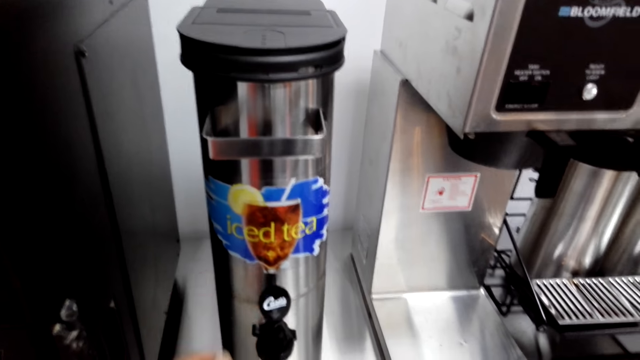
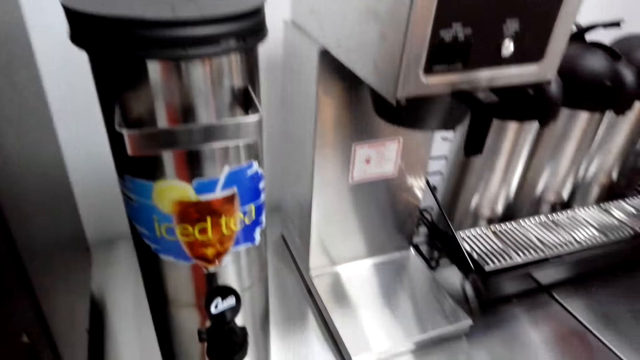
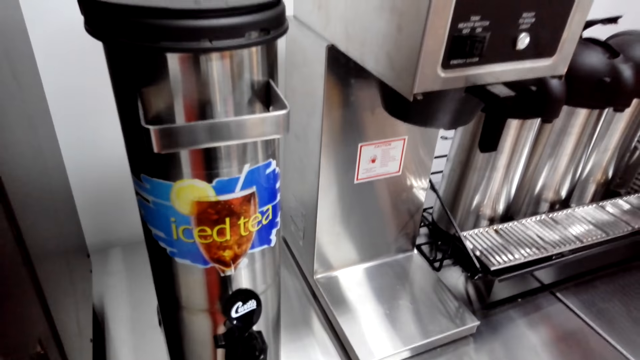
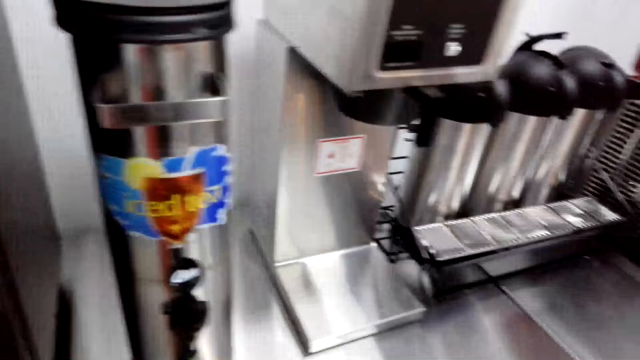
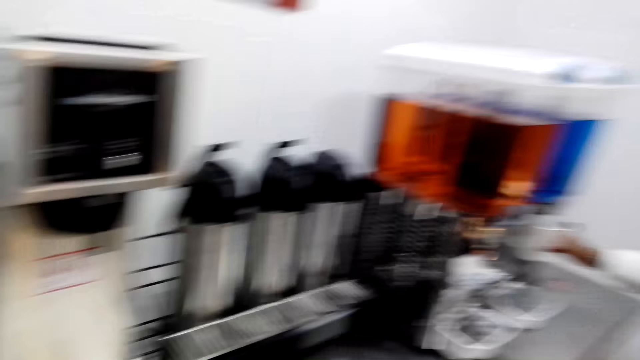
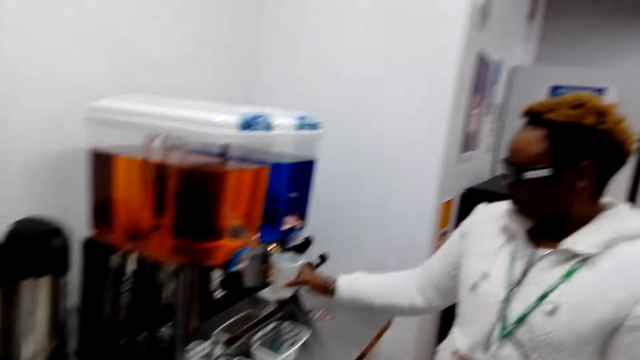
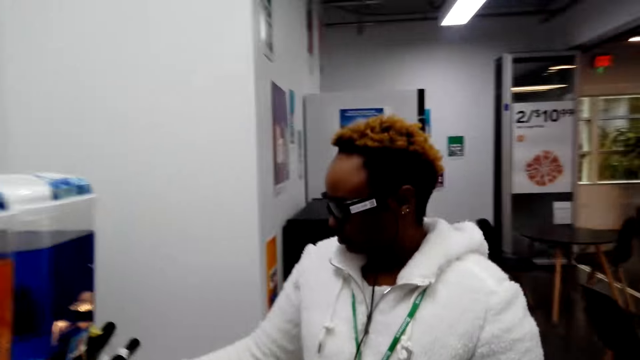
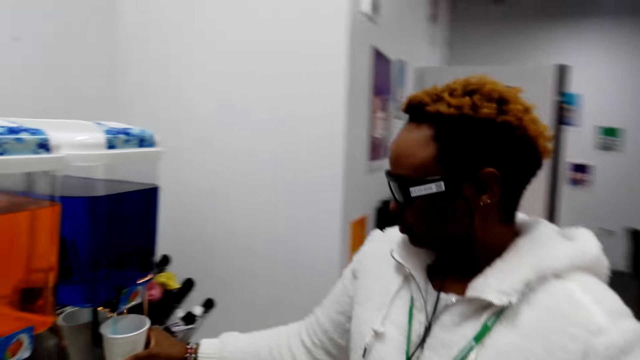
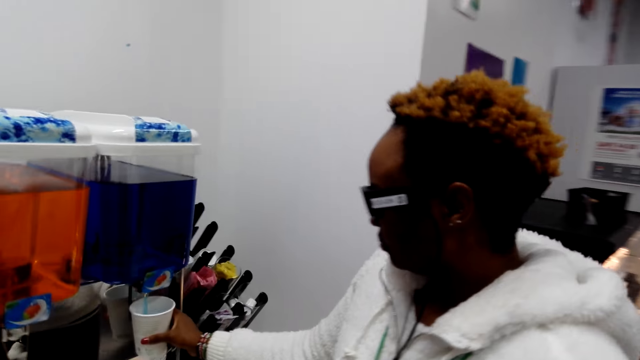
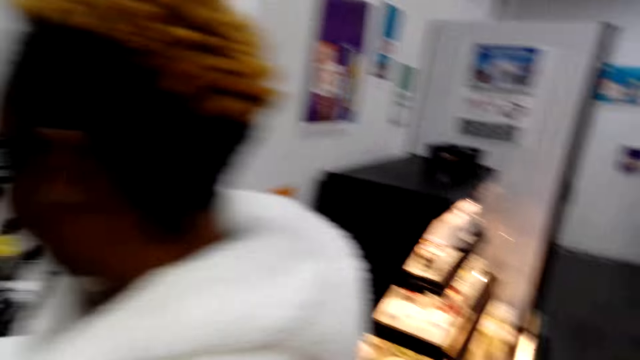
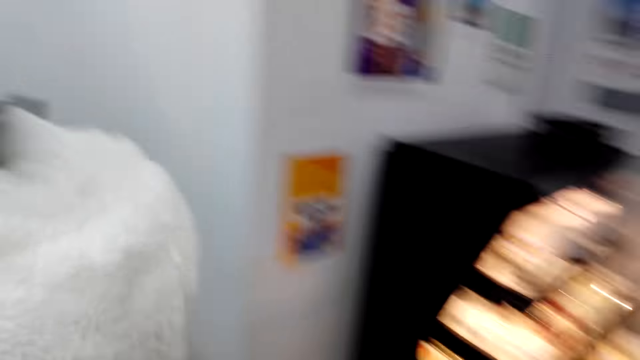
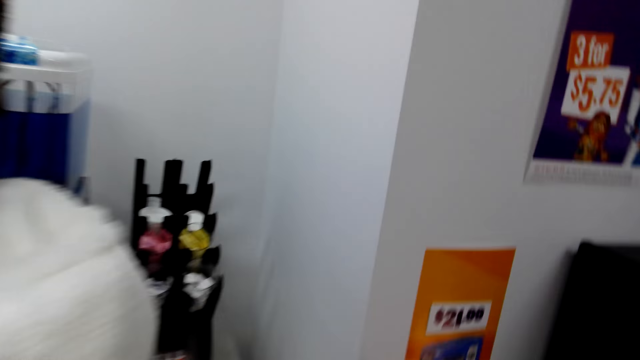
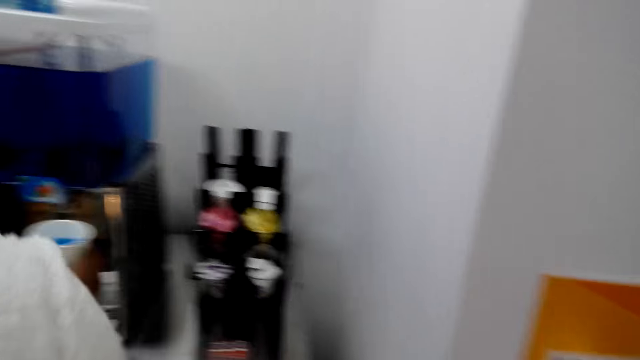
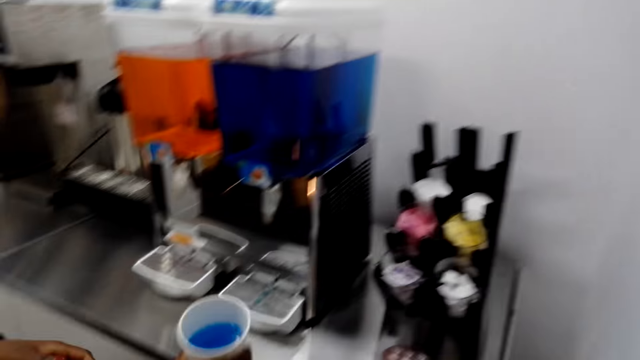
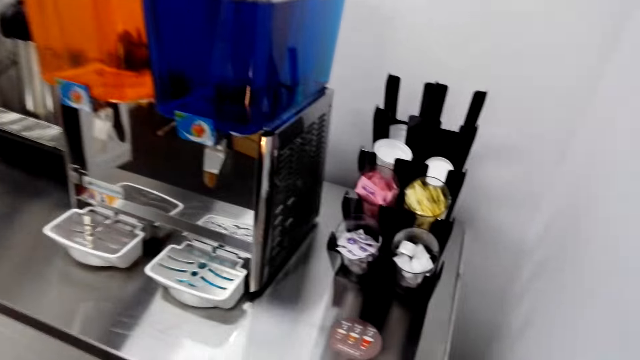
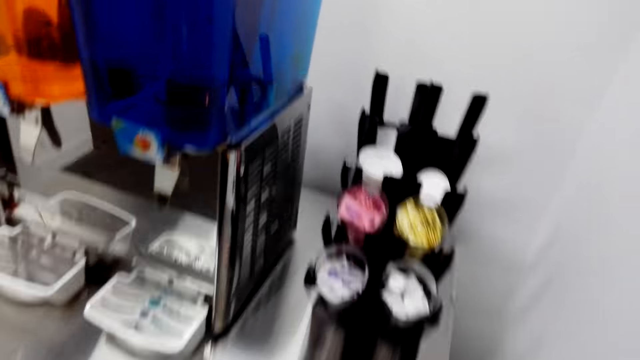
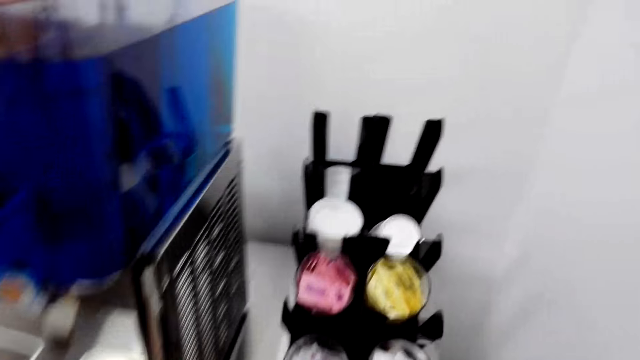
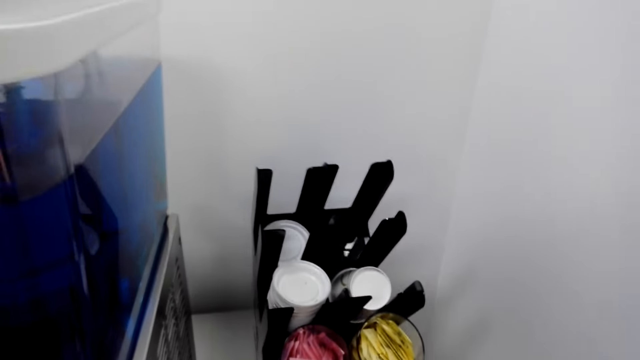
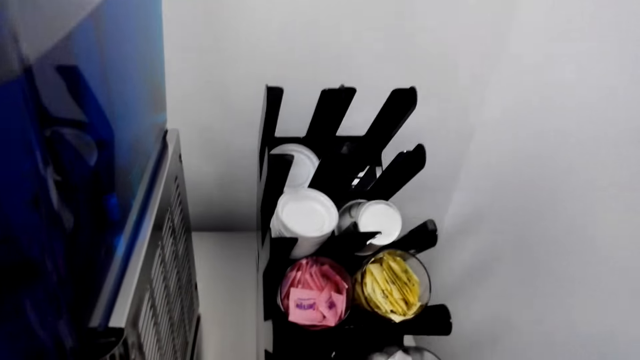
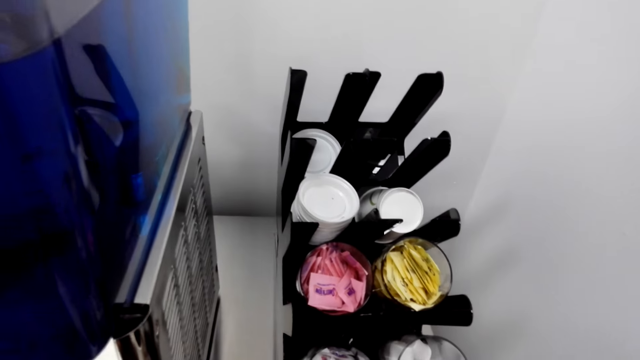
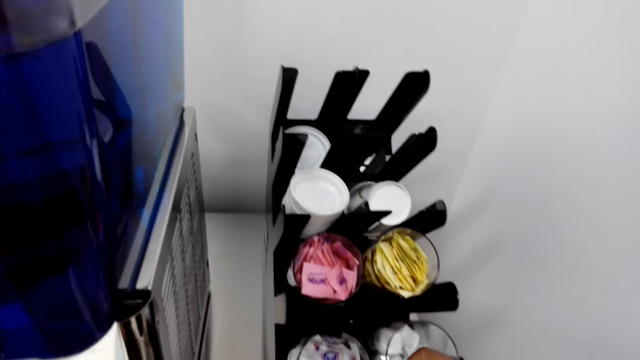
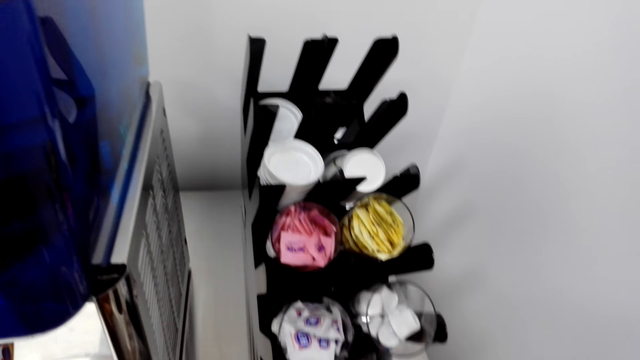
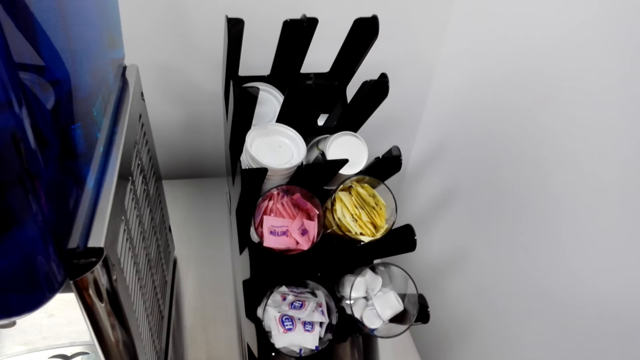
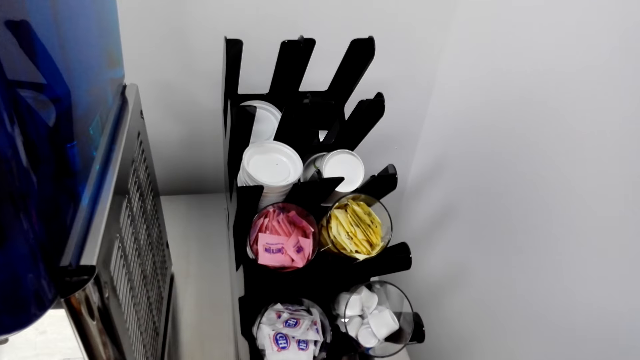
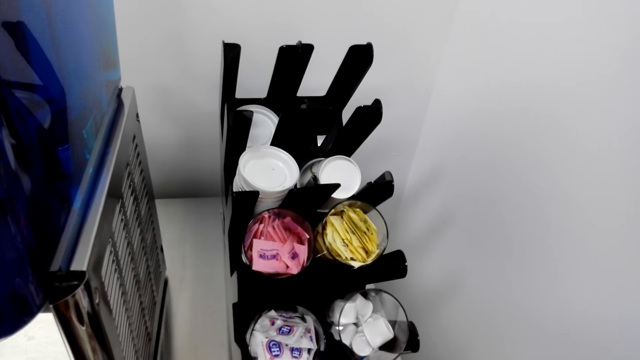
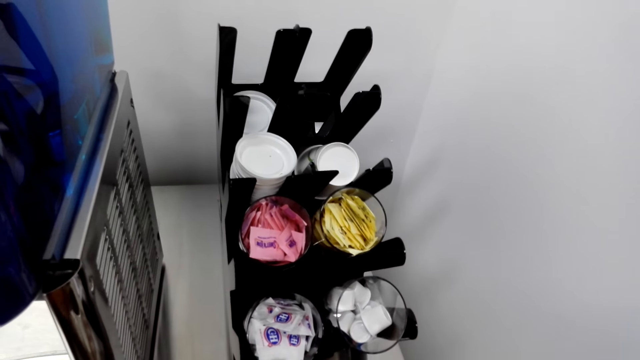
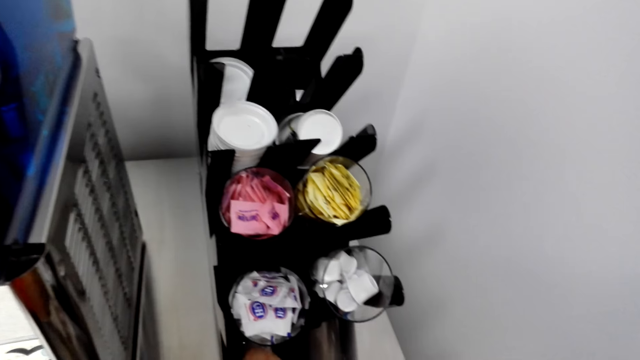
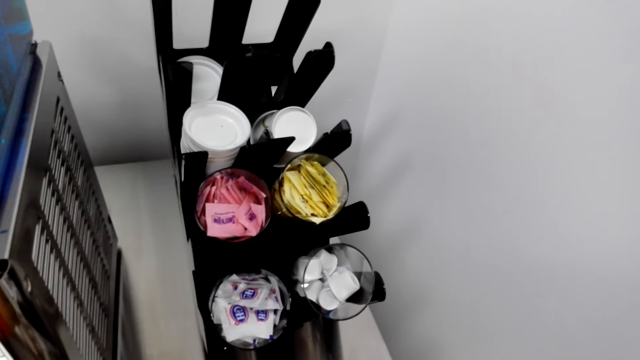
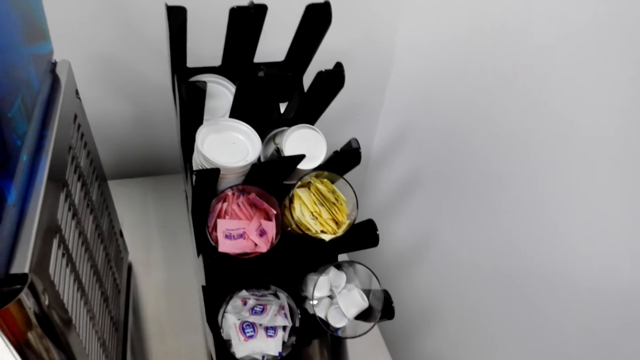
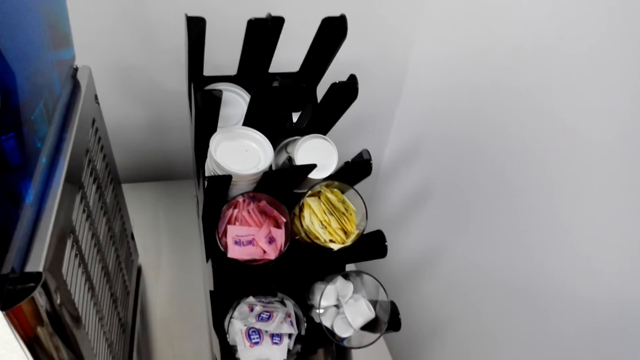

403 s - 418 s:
The camera wearer pours something into the tumbler. A person pours juice in the tumbler. The camera wearer picks up a sachet of sugar.

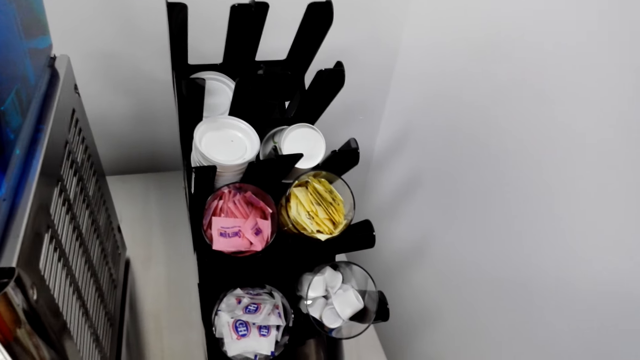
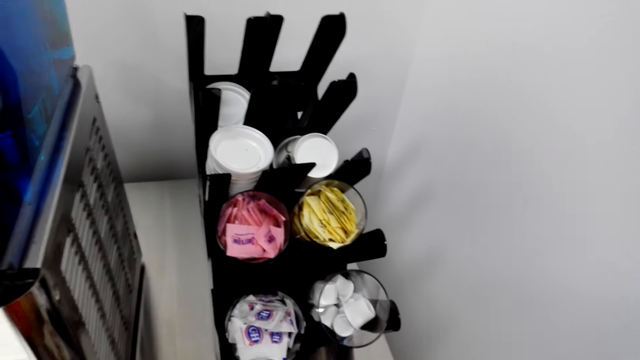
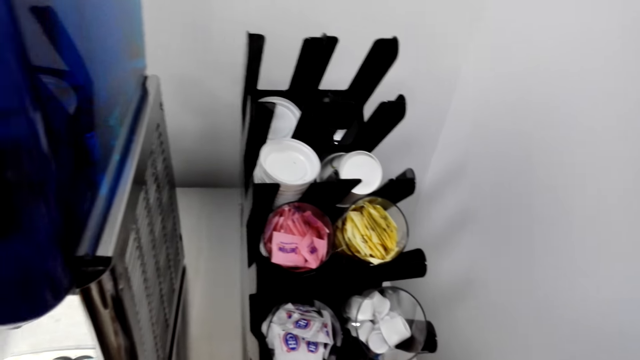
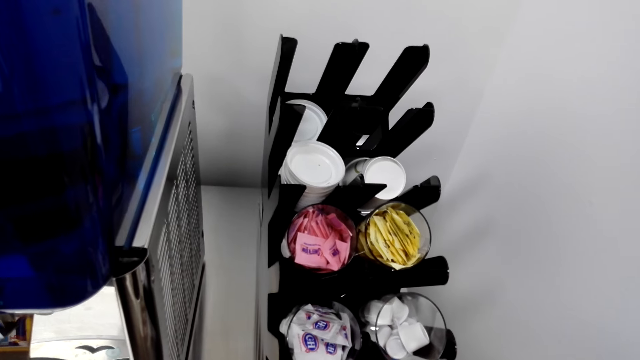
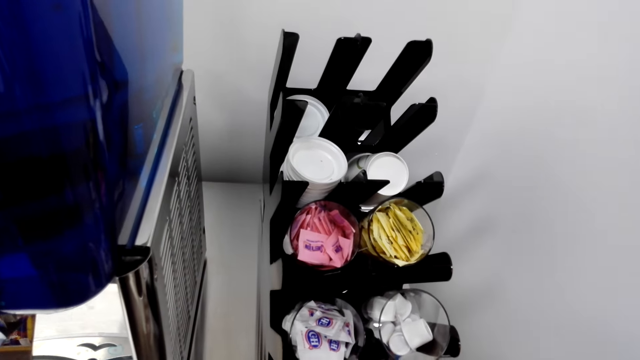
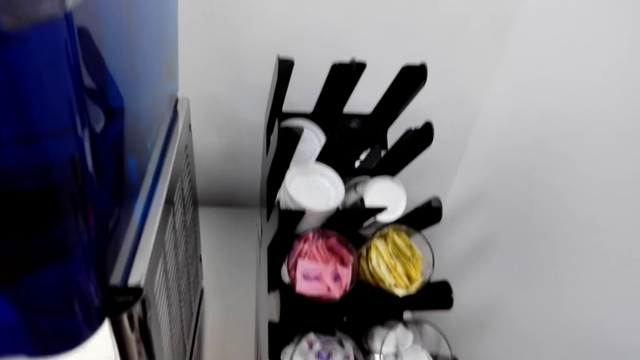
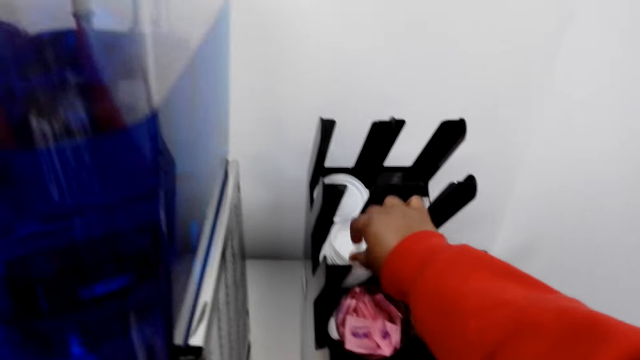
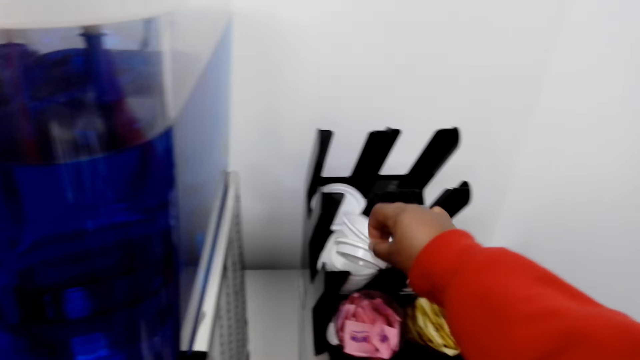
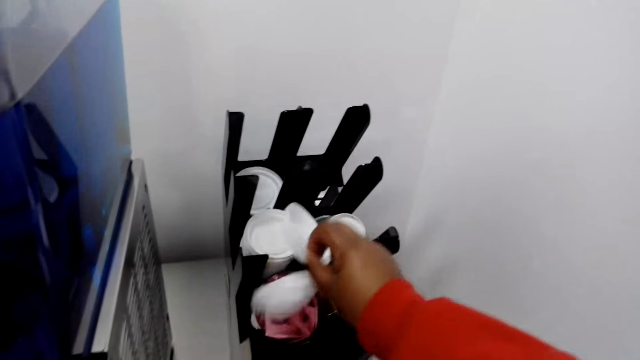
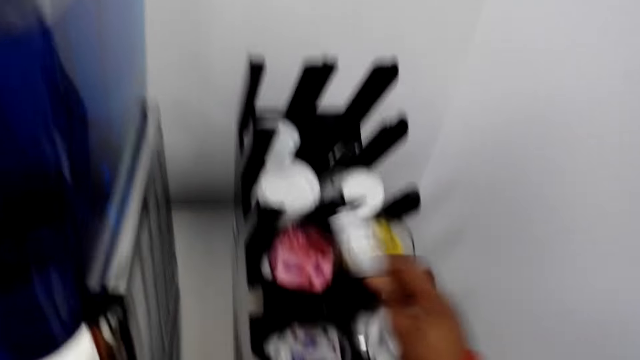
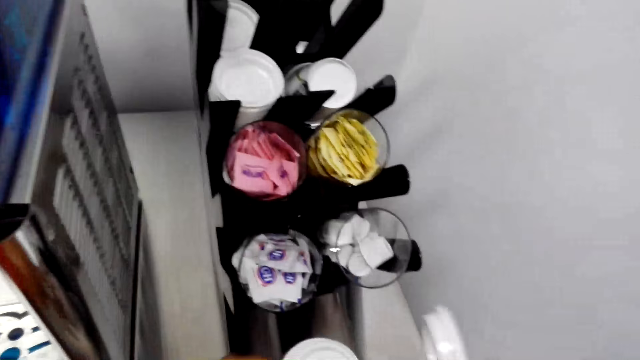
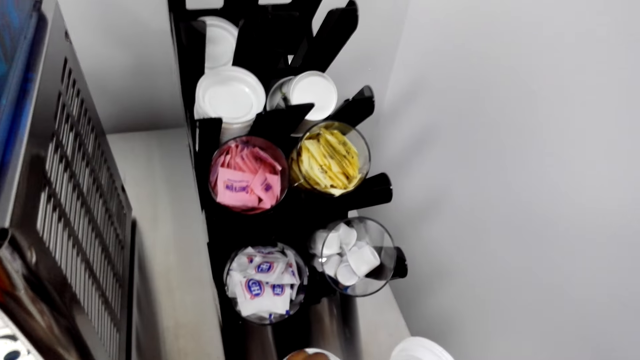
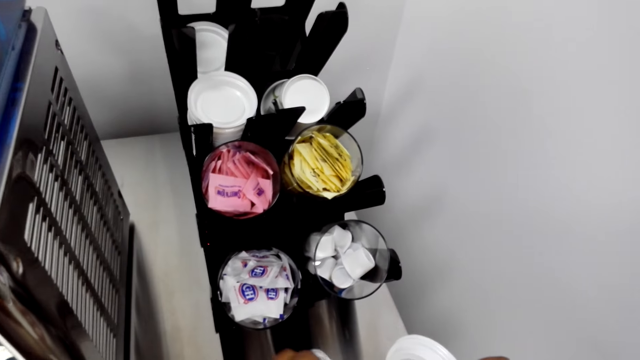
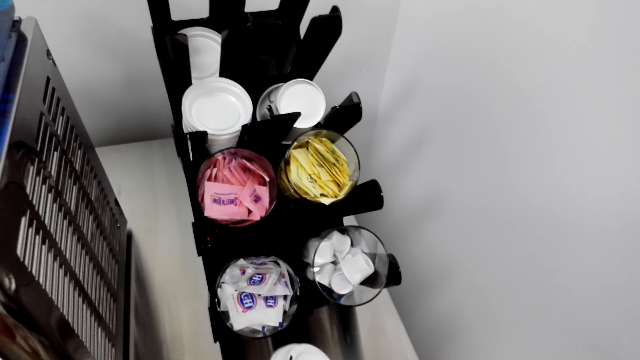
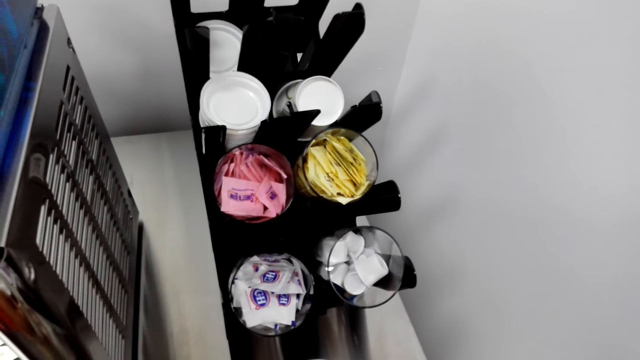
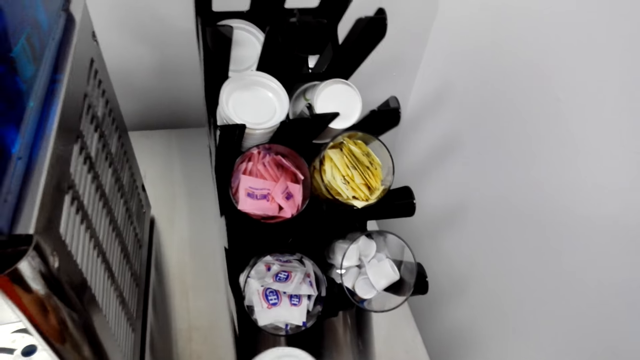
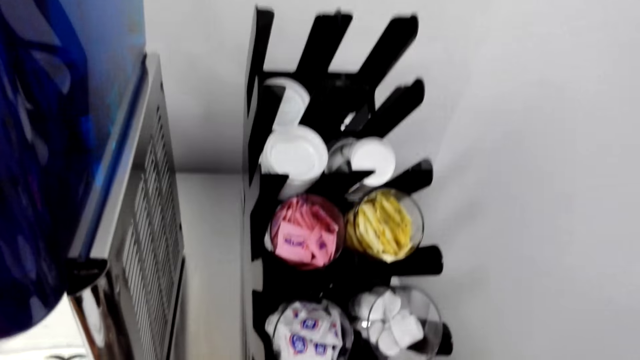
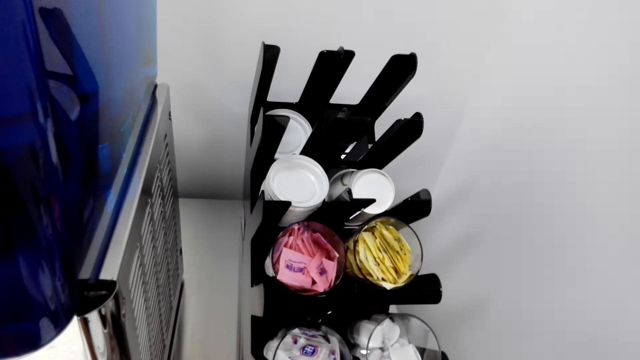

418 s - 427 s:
The camera wearer looks around. They take the tumbler top from the rack. They drop the tumbler top.
